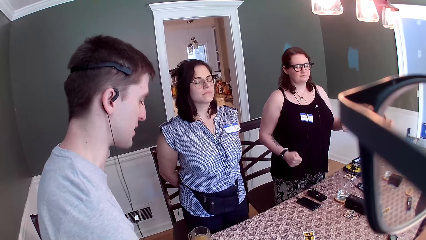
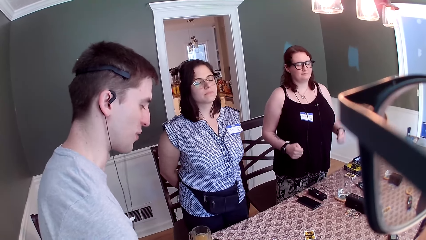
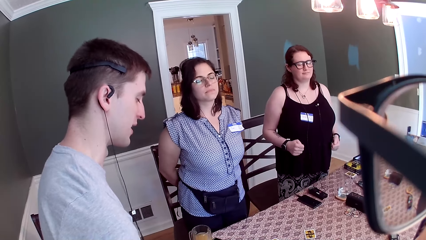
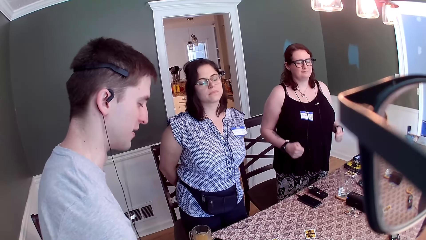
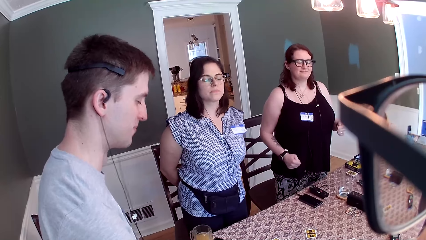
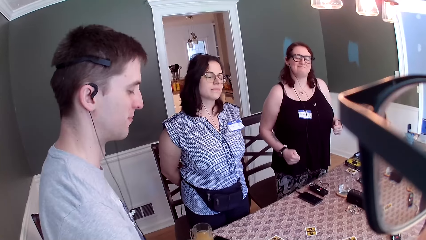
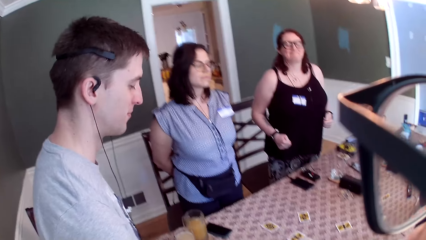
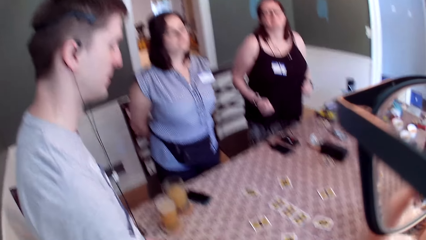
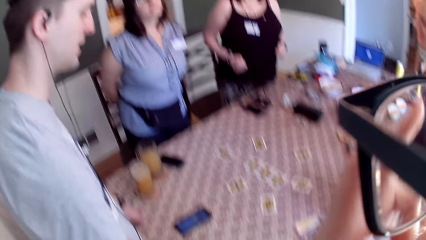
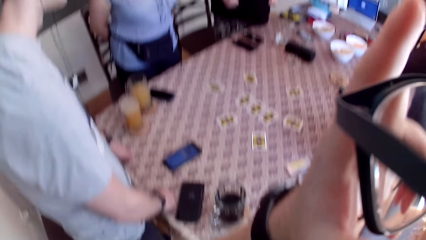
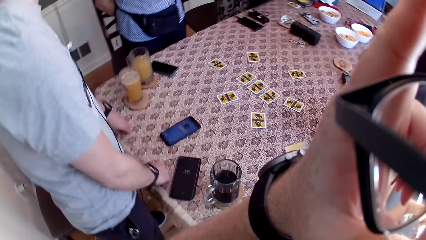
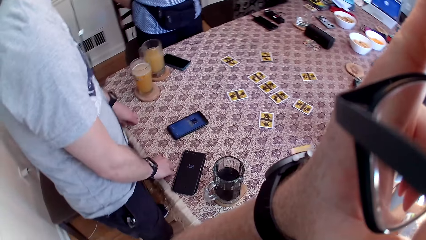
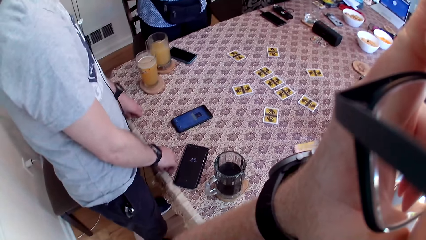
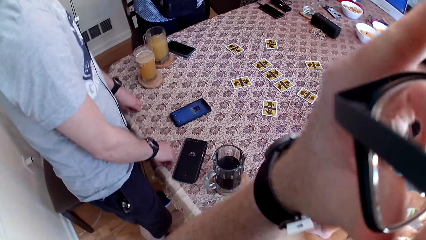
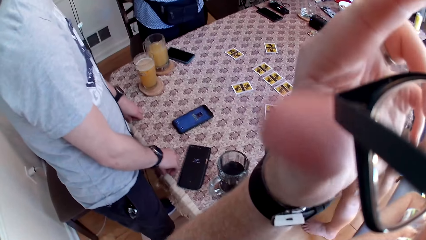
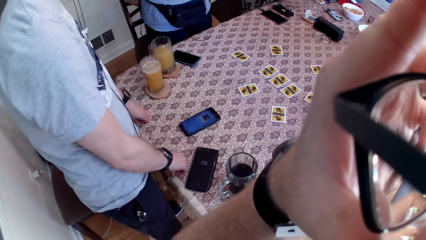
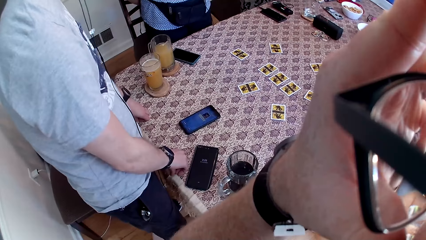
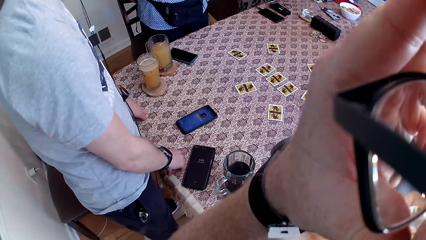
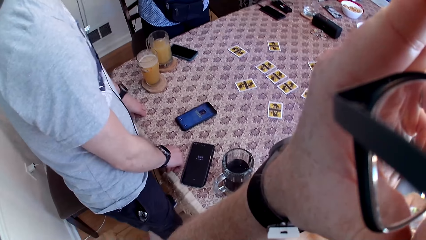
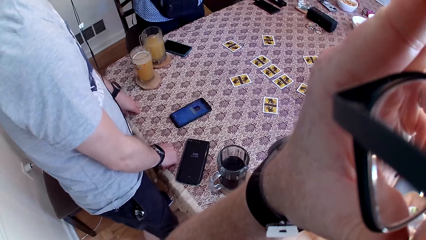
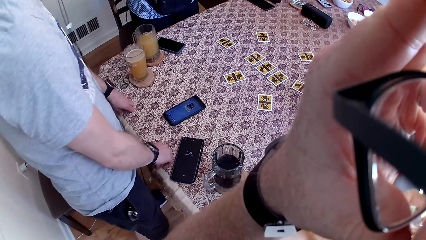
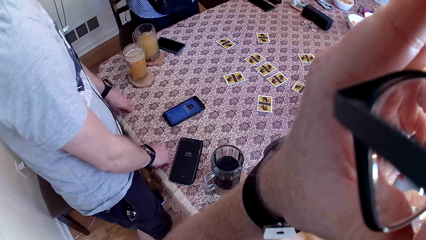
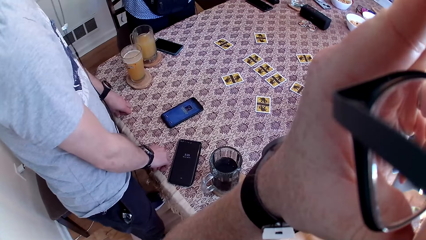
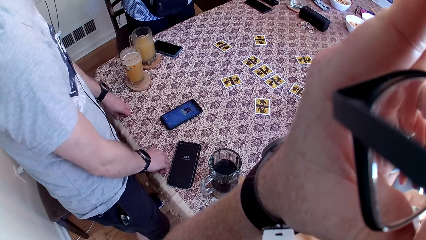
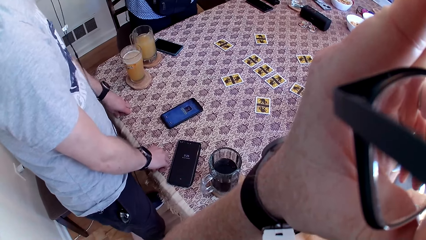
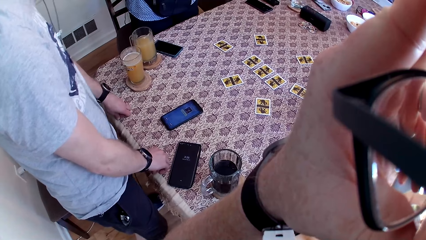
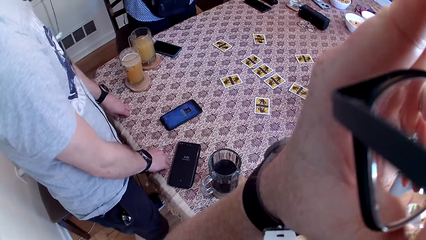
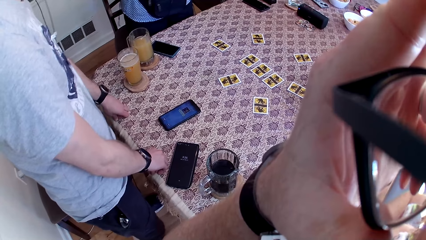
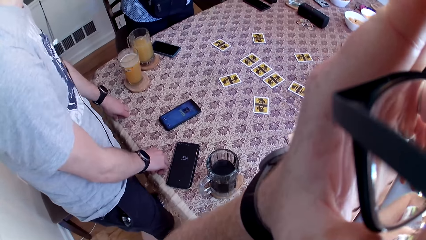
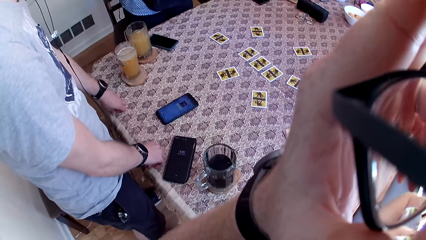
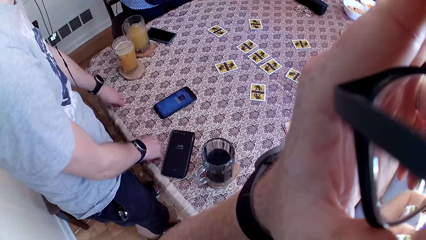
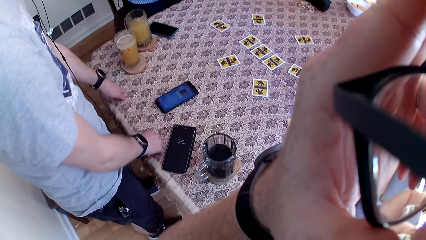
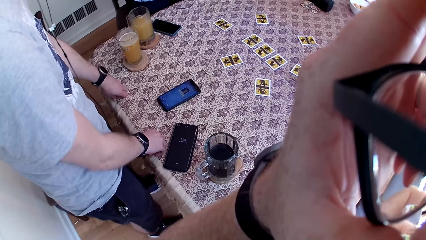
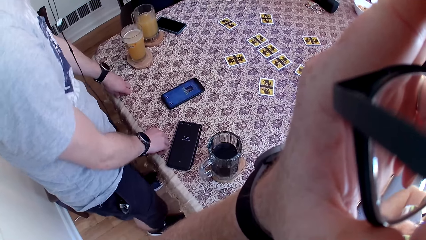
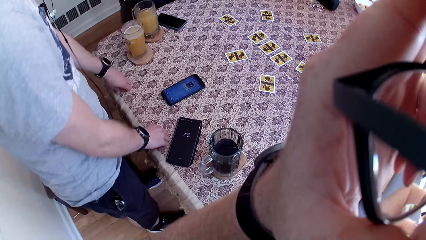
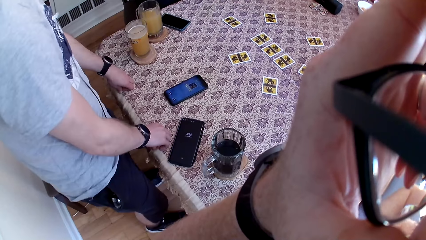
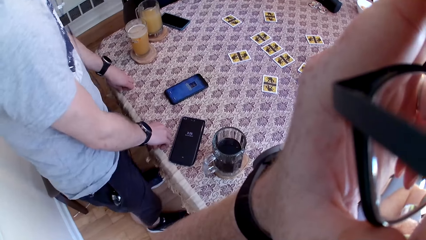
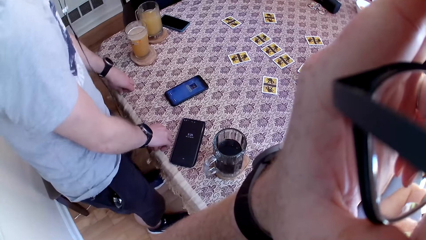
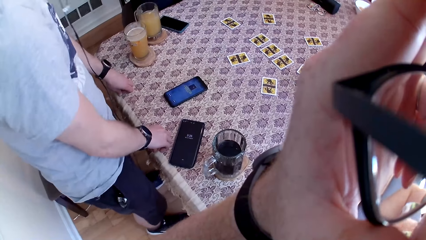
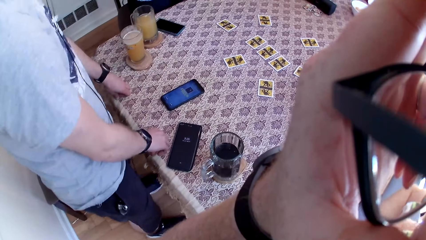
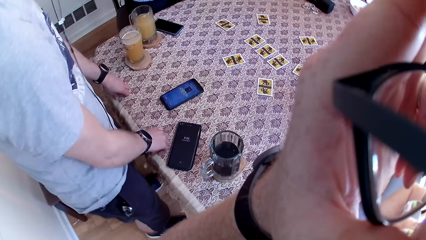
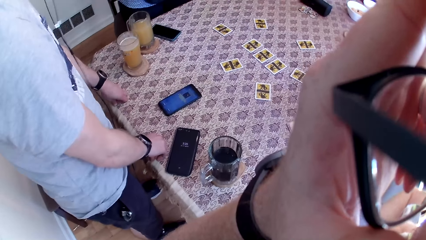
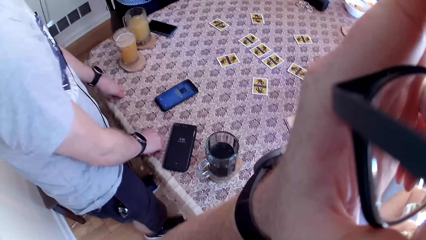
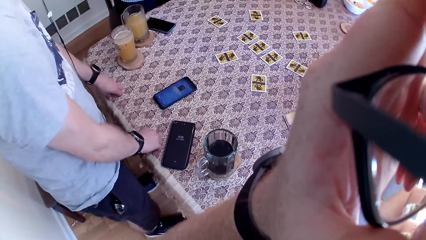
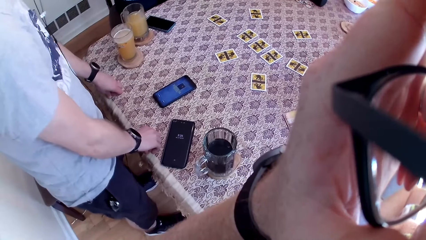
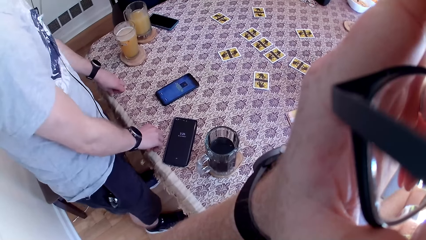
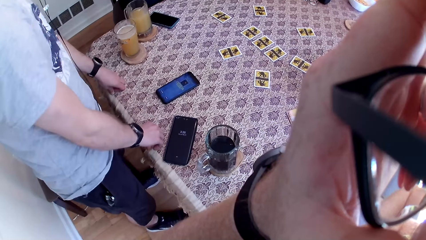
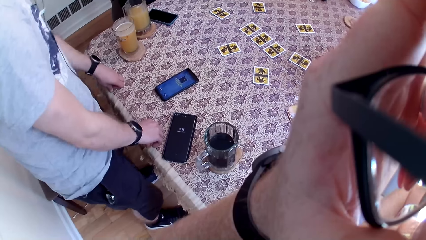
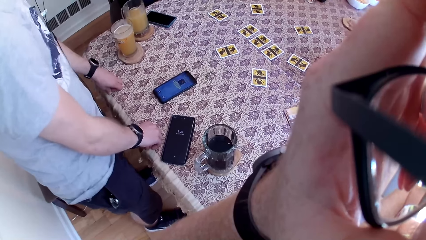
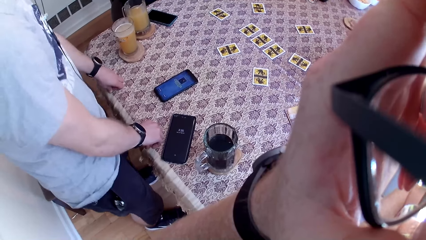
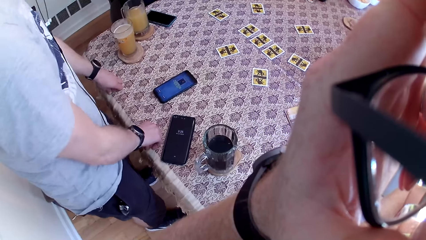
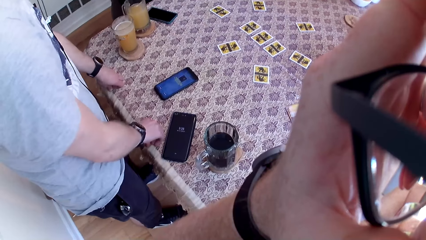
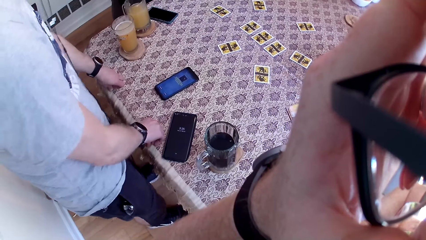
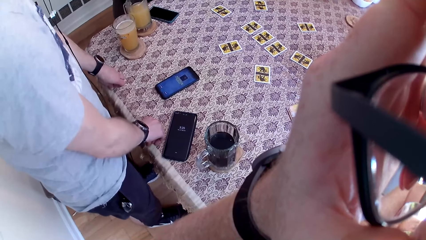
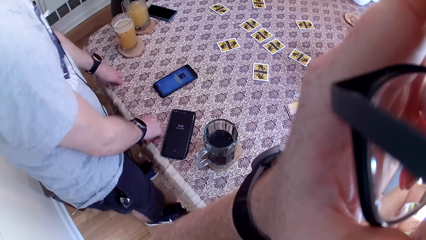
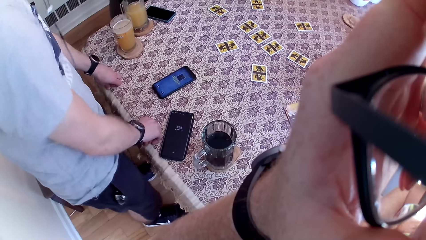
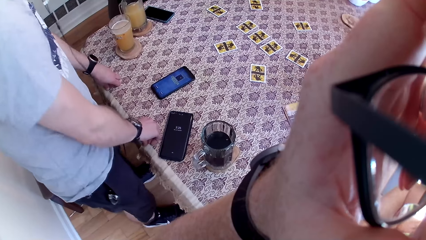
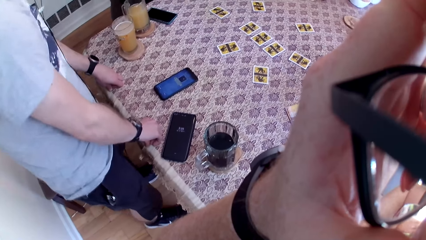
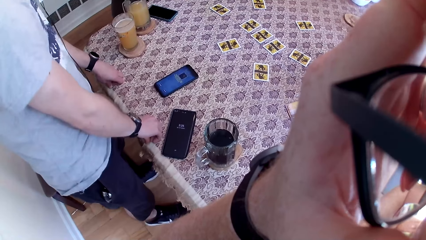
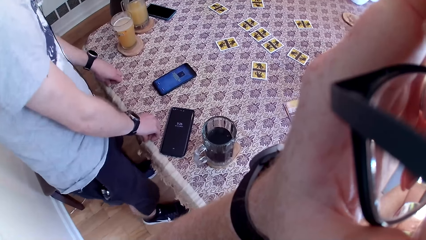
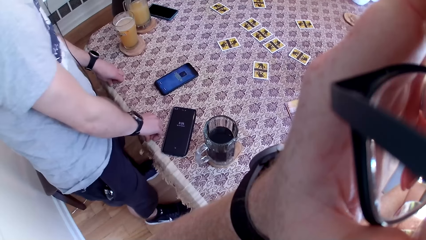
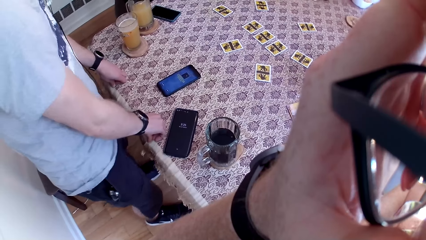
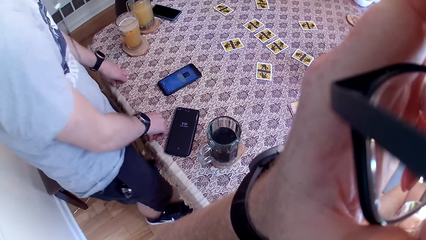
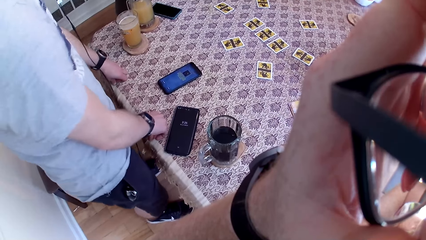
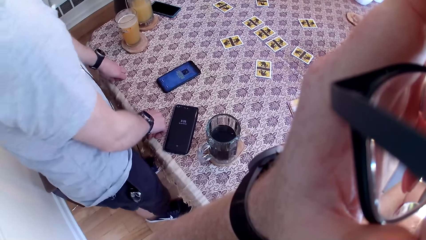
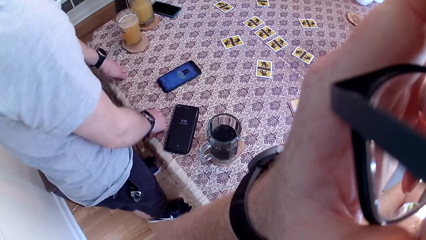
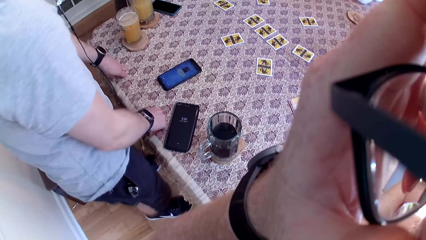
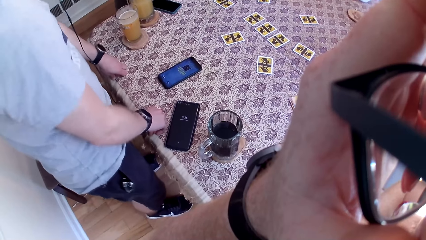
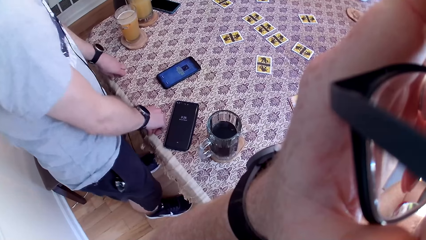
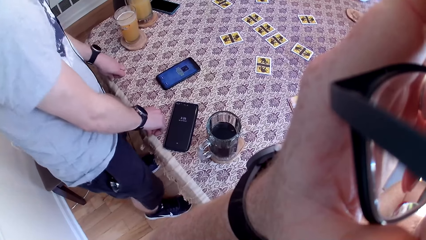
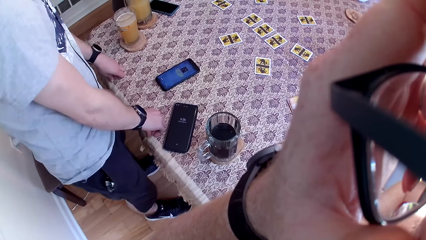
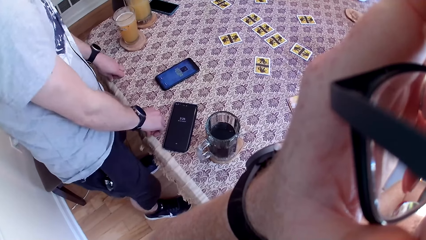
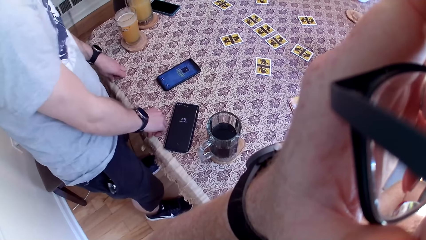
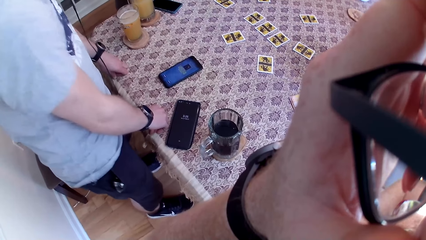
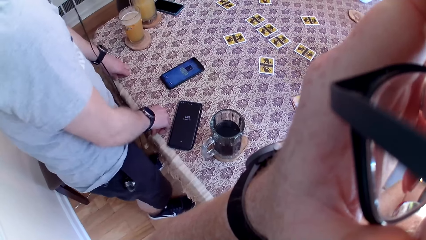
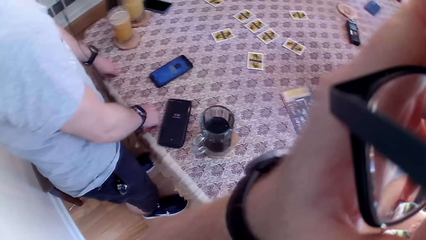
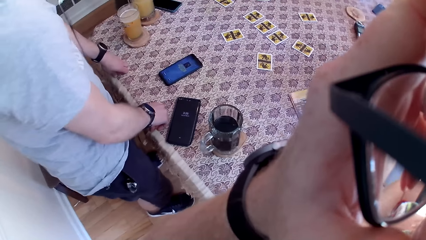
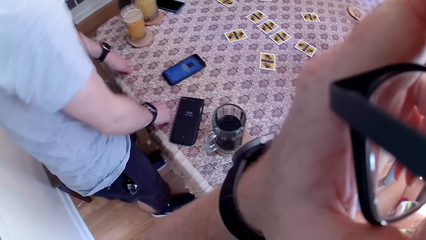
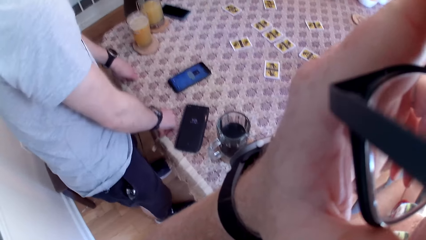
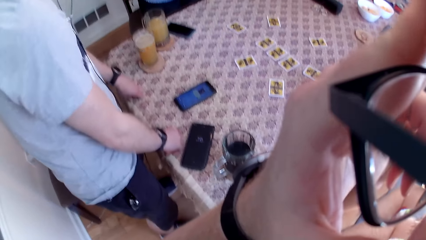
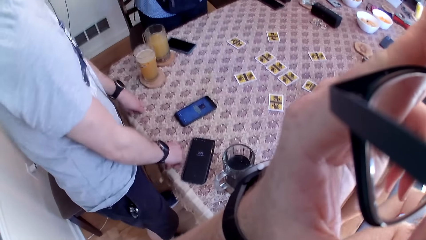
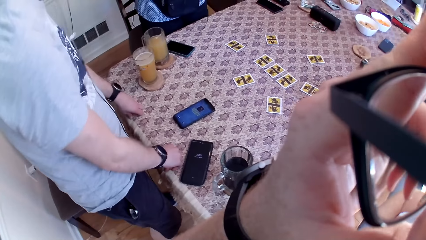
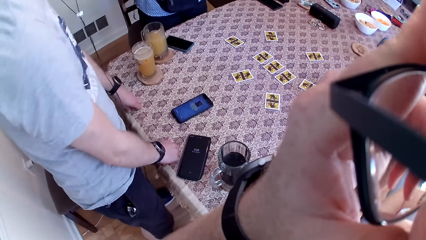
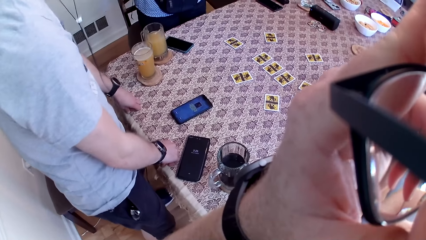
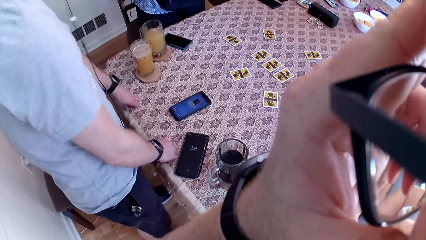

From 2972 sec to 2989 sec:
The camera wearer adjusts a pair of glasses or the camera on his face with his left hand. He adjusts the pair of glasses on his face with his left hand again.
